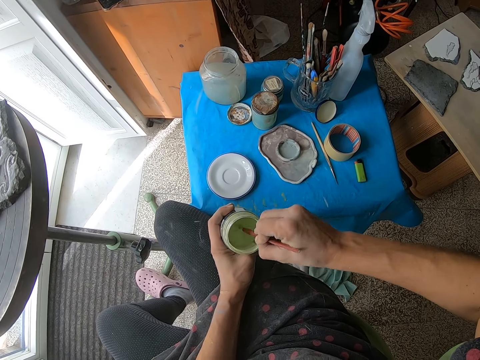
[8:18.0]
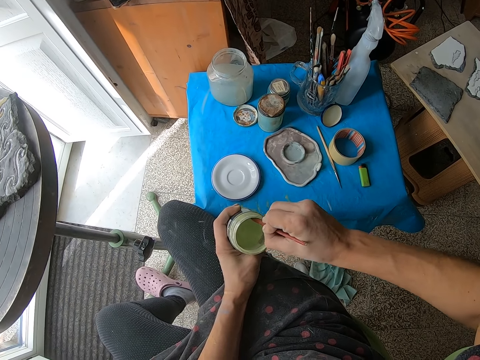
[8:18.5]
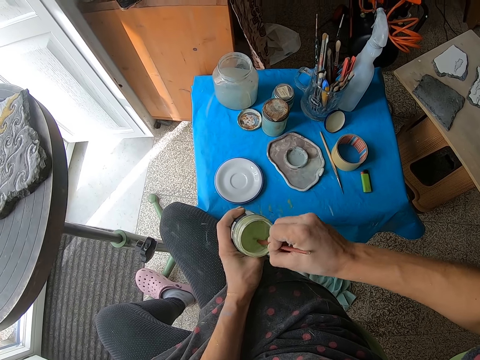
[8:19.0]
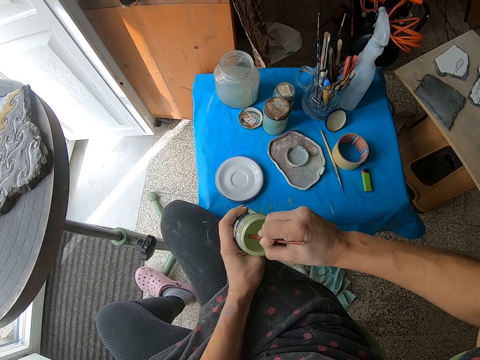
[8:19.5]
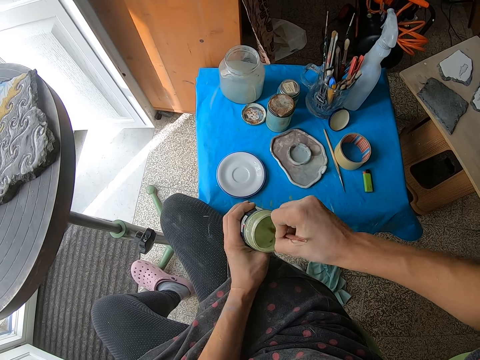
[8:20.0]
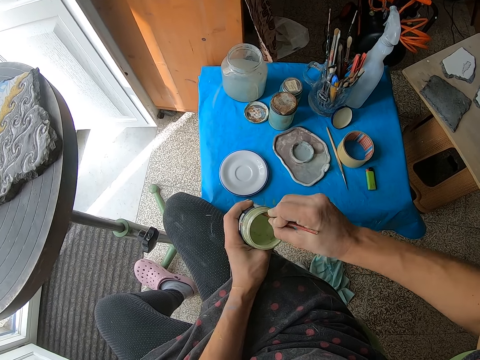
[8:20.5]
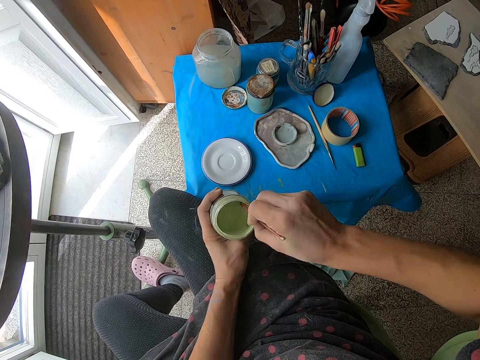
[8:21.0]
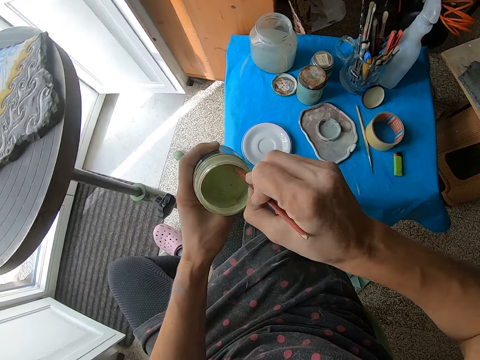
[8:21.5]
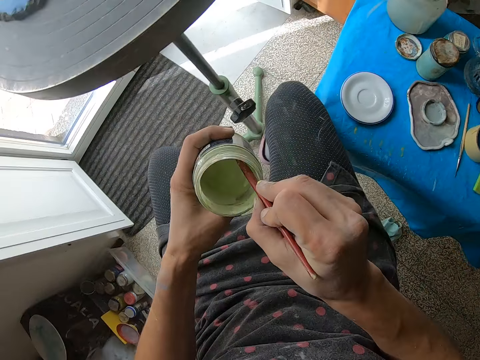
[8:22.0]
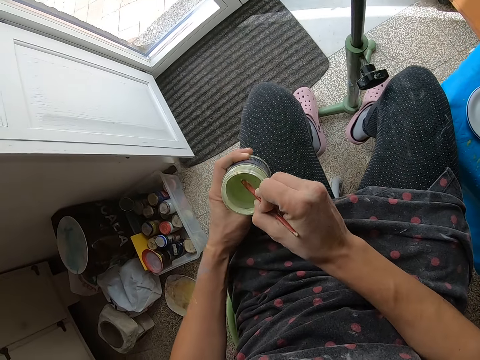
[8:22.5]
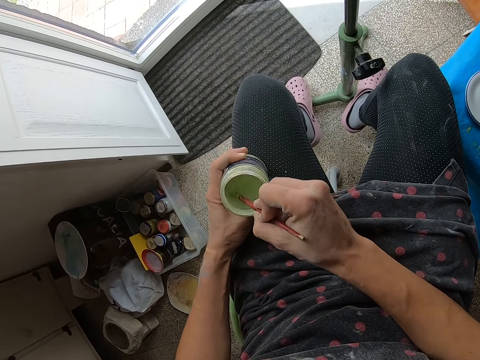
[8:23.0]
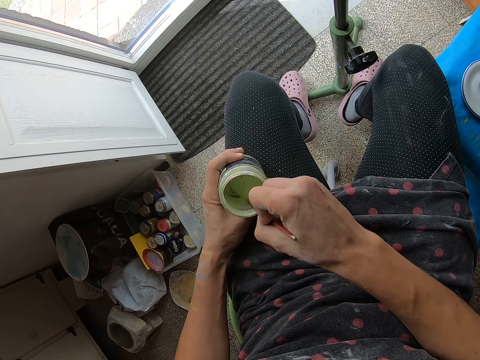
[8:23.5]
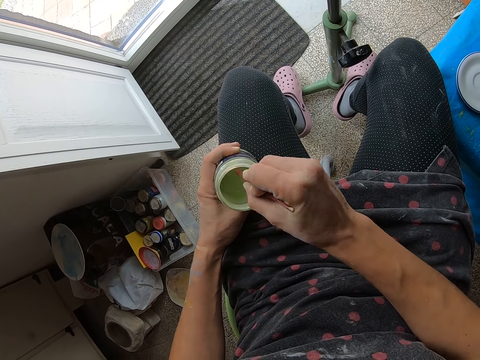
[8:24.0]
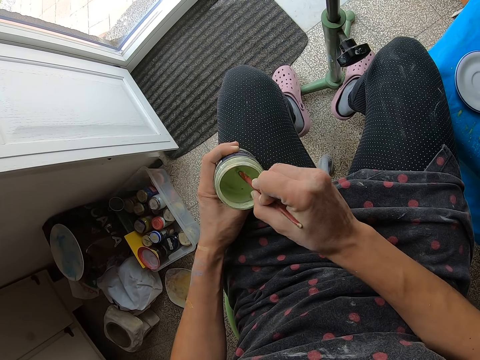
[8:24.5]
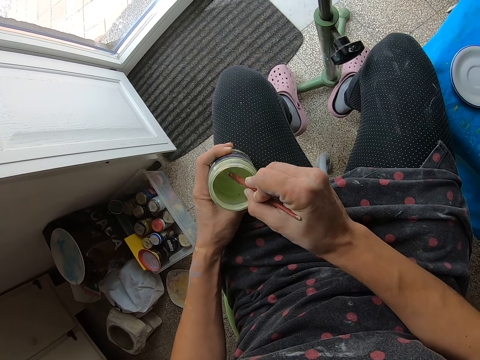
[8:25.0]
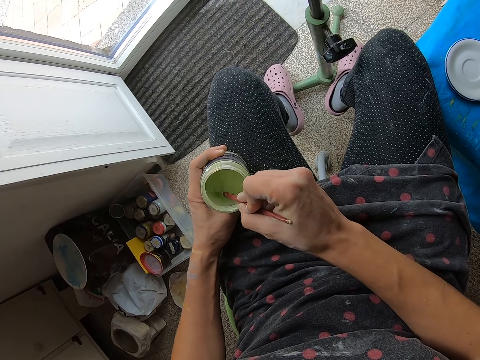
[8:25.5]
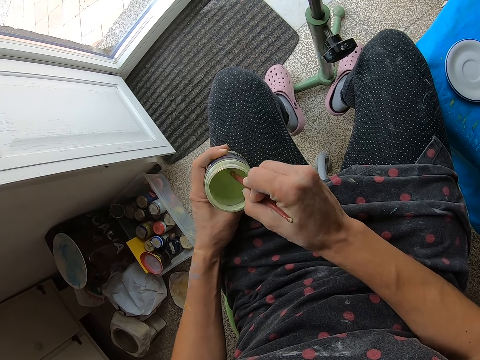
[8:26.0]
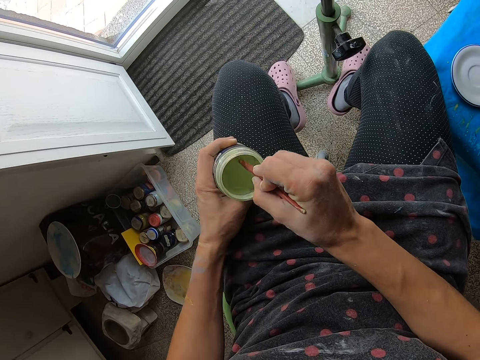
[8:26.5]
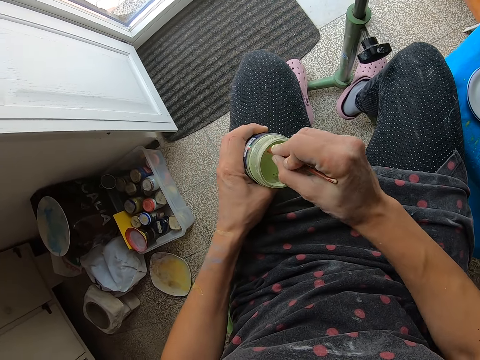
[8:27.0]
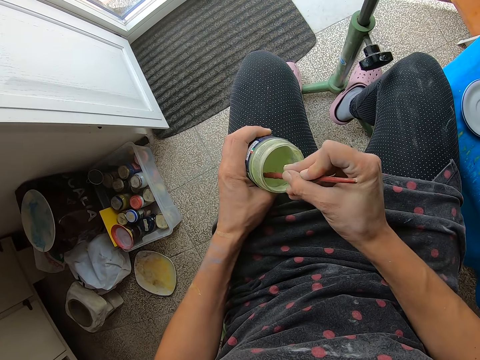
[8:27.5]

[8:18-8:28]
The camera wearer places the paint bottle on his lap with his left hand.

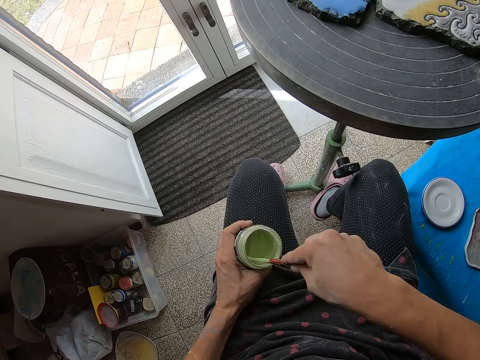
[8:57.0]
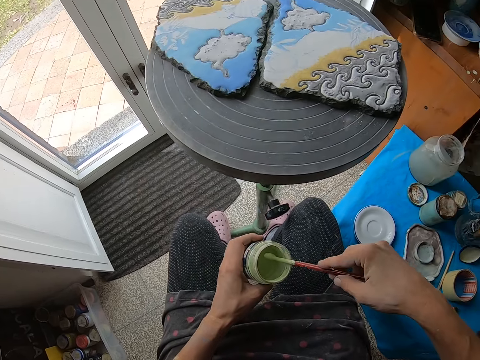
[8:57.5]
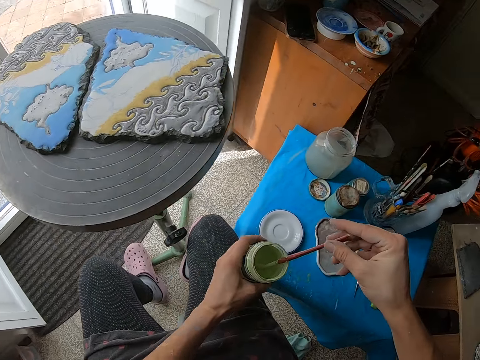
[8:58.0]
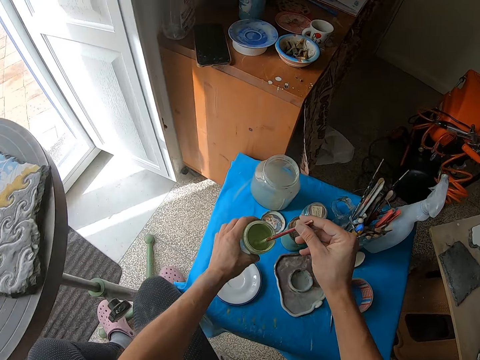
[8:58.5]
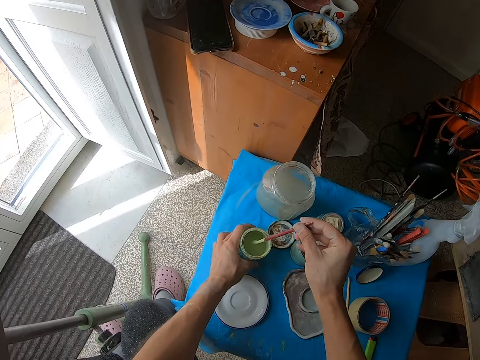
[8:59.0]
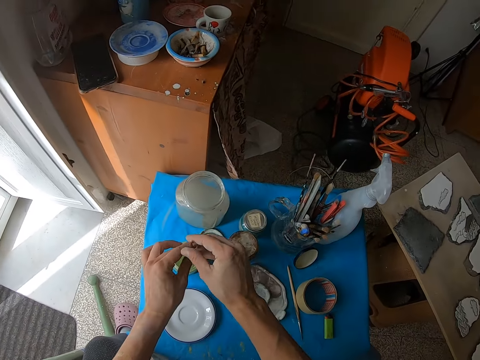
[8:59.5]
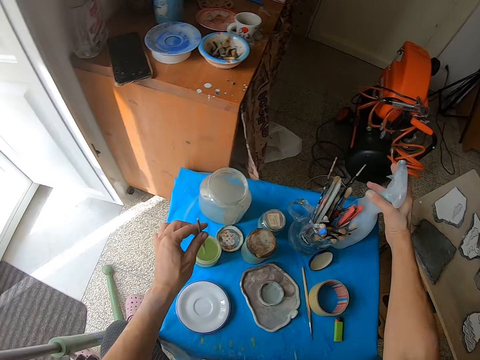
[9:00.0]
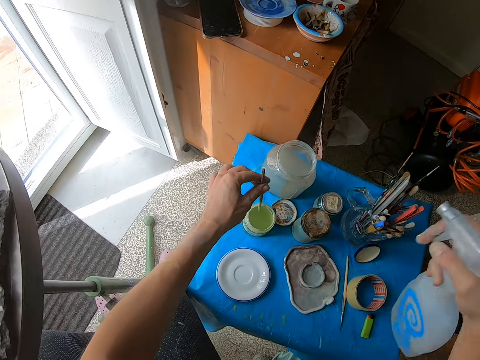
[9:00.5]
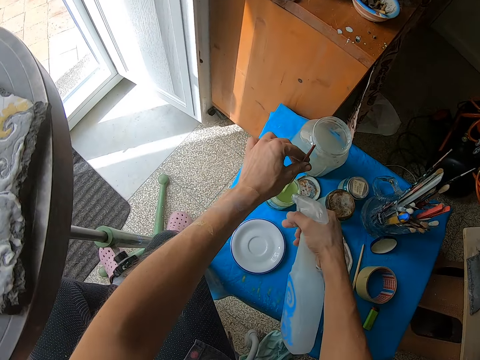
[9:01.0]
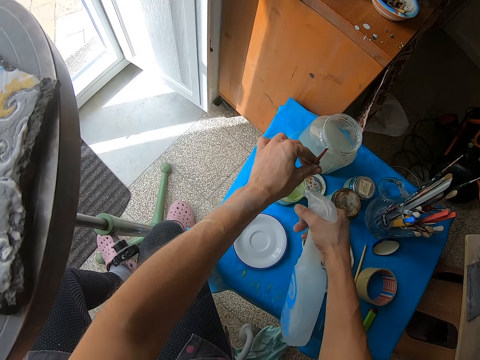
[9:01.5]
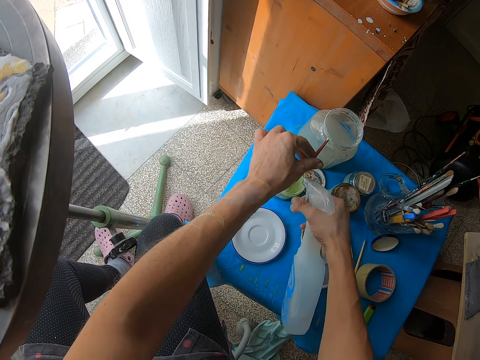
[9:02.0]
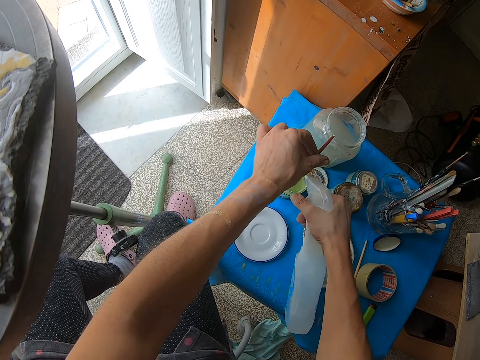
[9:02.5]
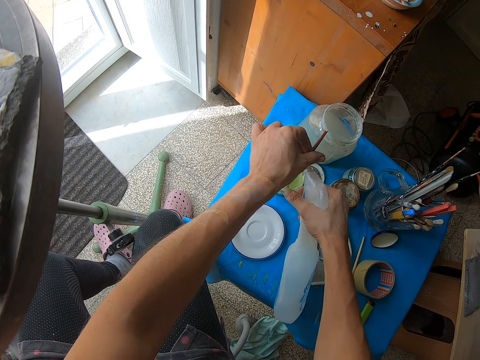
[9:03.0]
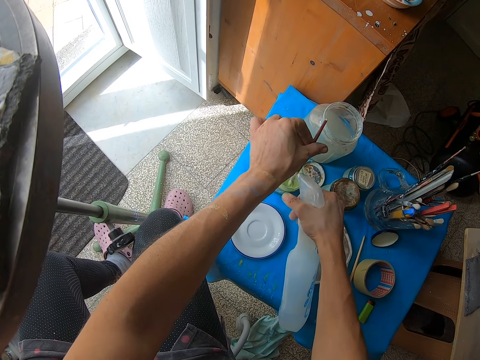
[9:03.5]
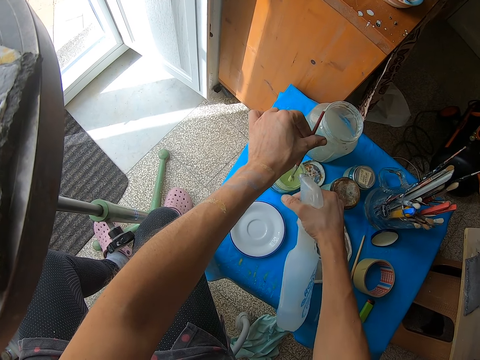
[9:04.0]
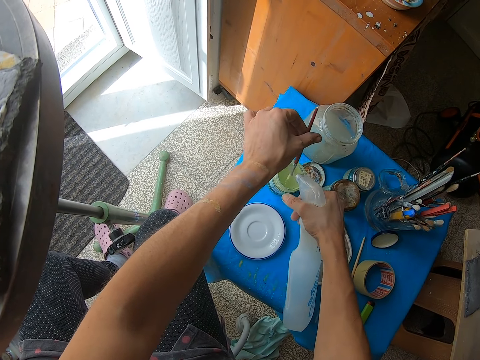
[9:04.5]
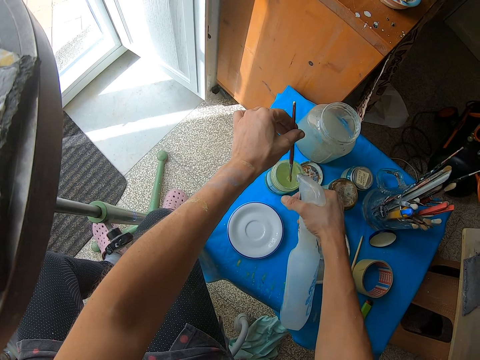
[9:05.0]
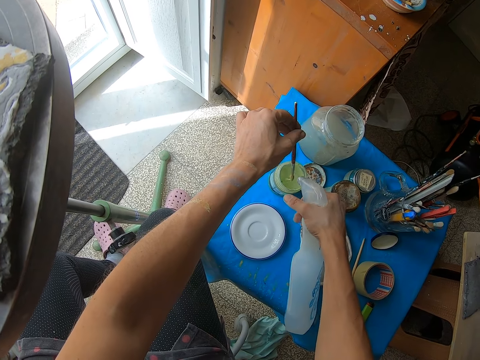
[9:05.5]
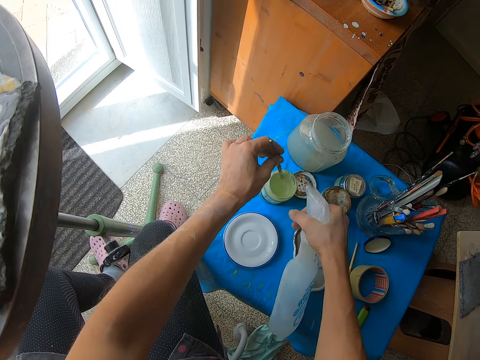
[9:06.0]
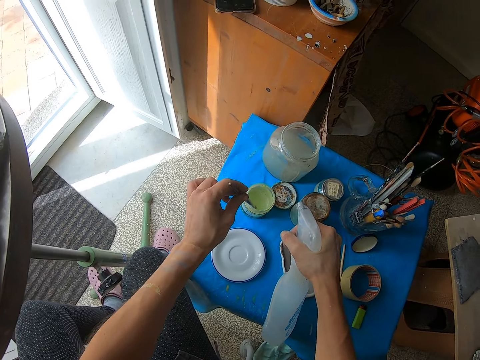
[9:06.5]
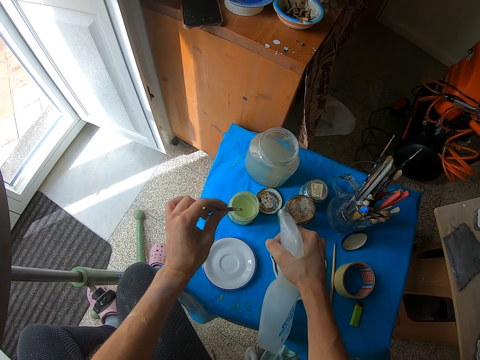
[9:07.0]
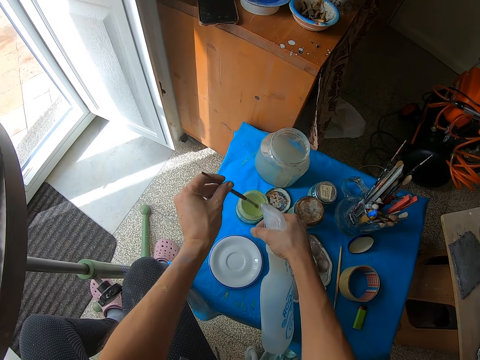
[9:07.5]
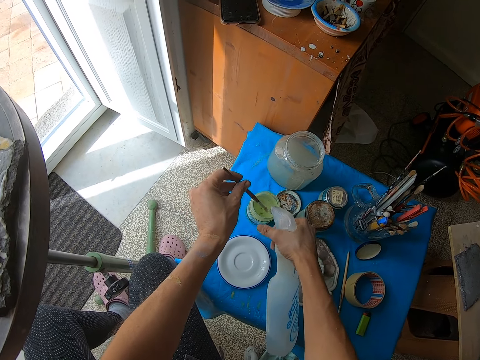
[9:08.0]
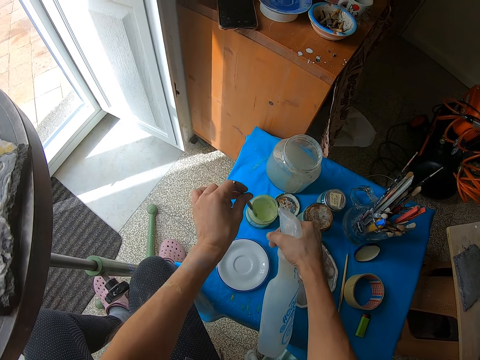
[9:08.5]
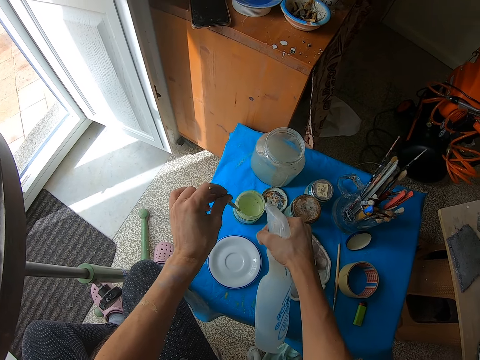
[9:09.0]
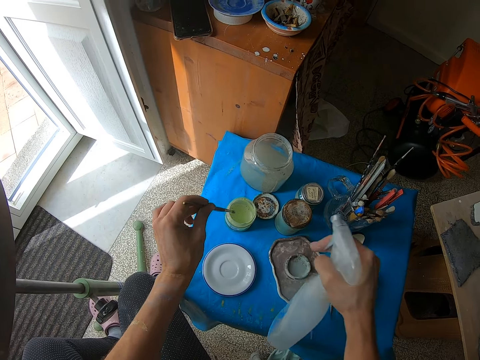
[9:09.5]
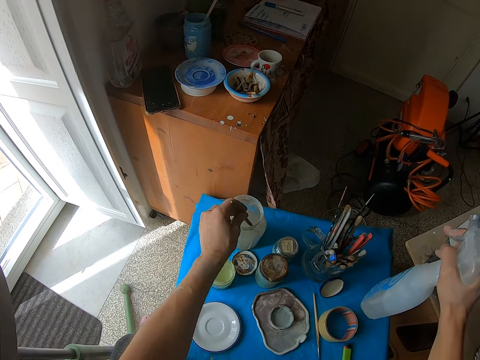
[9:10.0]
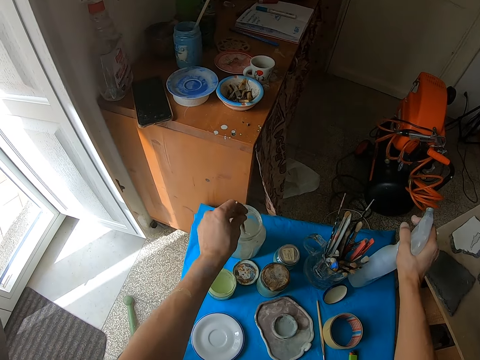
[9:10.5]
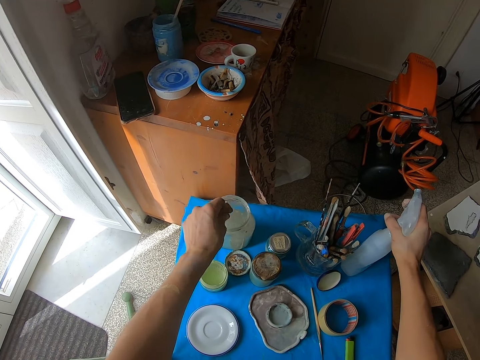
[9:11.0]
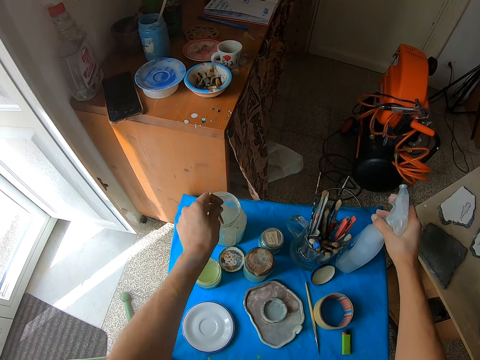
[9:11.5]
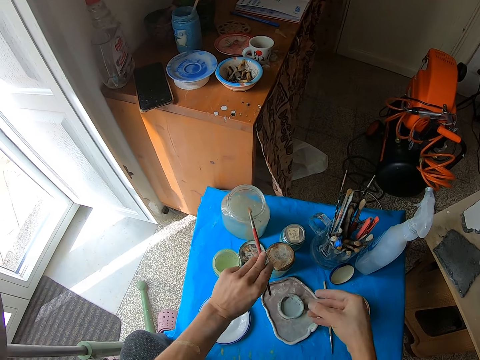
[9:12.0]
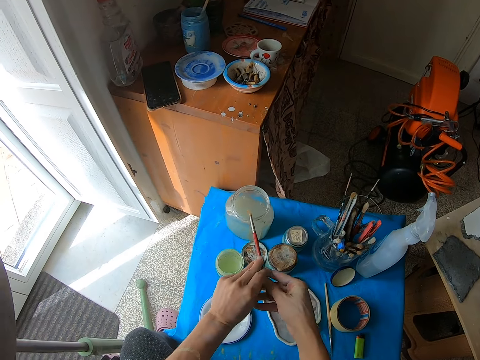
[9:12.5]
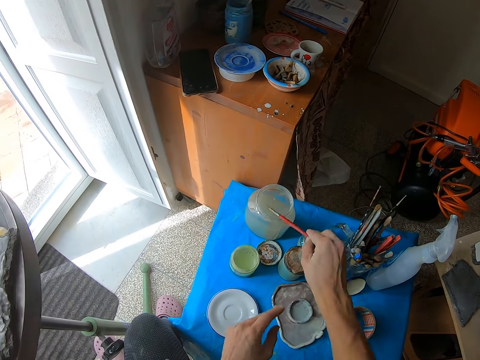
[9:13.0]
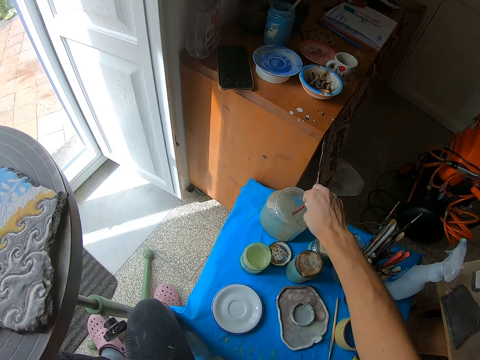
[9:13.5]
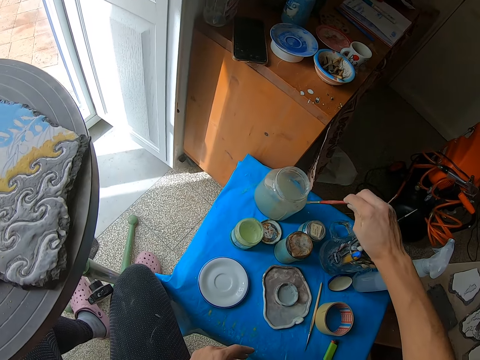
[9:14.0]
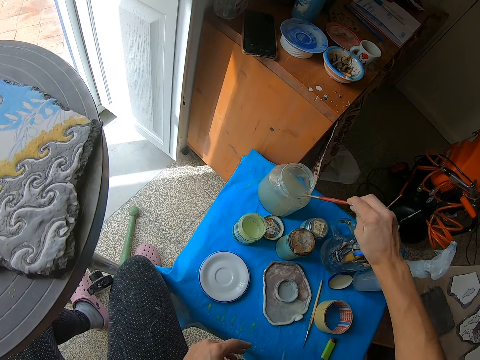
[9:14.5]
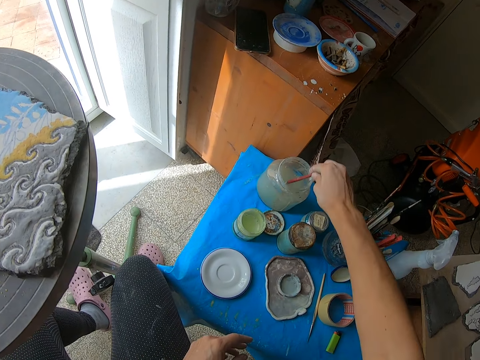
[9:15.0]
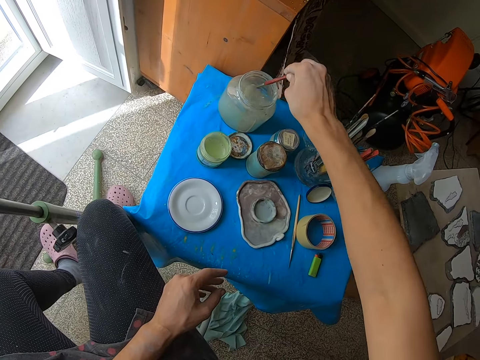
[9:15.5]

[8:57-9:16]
The camera wearer drops the paint bottle on the table with his left hand. He takes the soap bottle from the table with his right hand. He sprays the soap inside the paint with his right hand. He sprays the paint brush. He shakes the brush. He sprays the paint brush. He wipes the brush on the tin. He rinses the paint brush inside the water jar with his left hand. He drops the soap bottle on the table with his right hand. He shakes the brush inside the water tin. He rinses the paint brush inside the water jar with his right hand. He wipes the brush on the tin.
